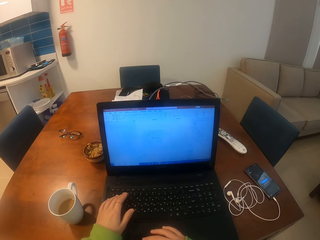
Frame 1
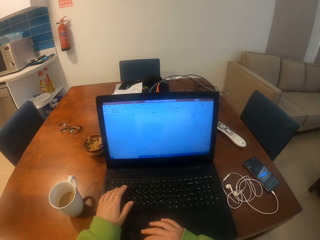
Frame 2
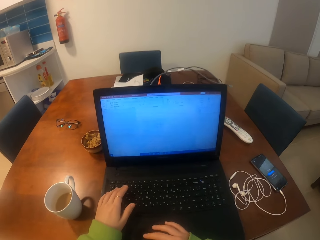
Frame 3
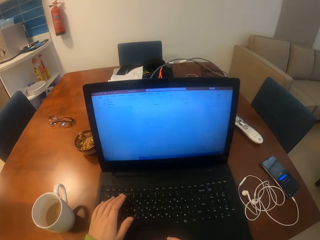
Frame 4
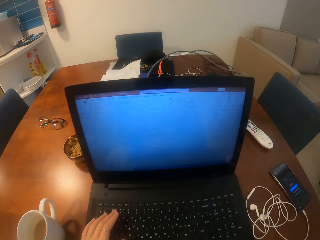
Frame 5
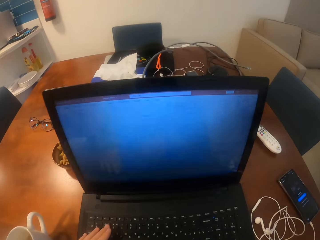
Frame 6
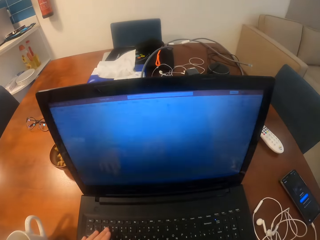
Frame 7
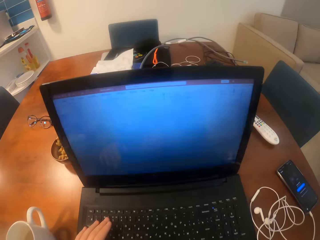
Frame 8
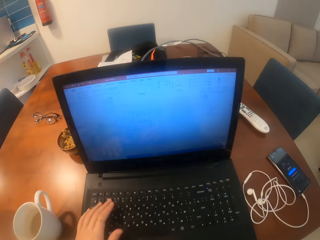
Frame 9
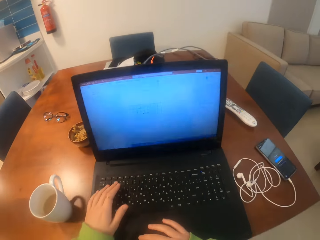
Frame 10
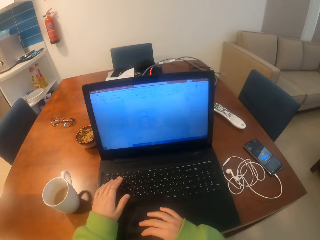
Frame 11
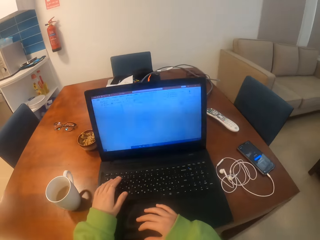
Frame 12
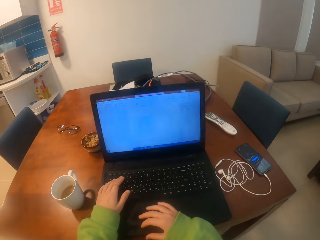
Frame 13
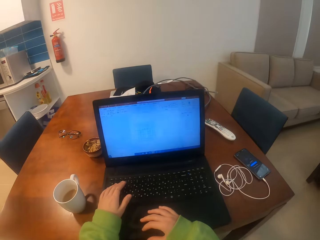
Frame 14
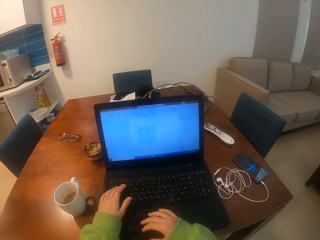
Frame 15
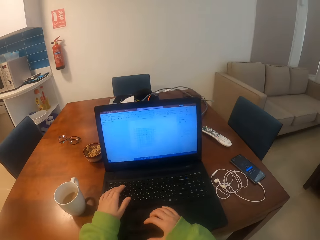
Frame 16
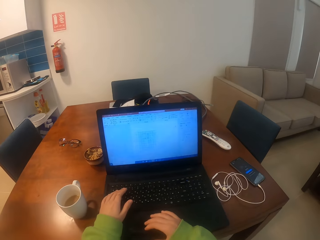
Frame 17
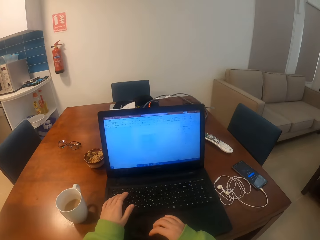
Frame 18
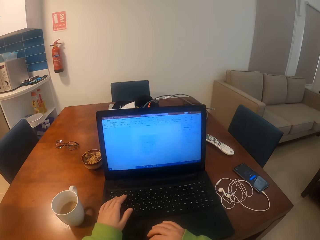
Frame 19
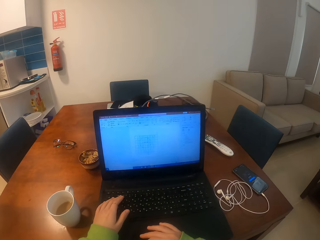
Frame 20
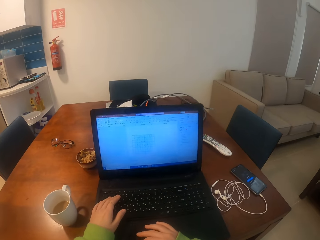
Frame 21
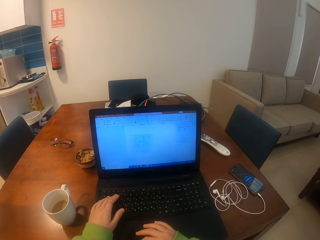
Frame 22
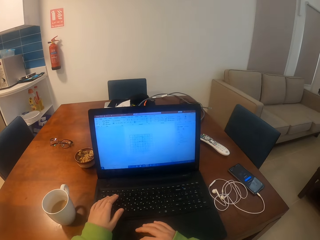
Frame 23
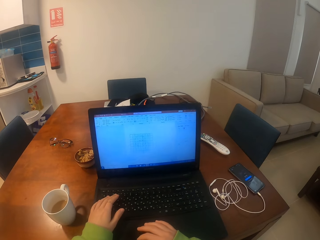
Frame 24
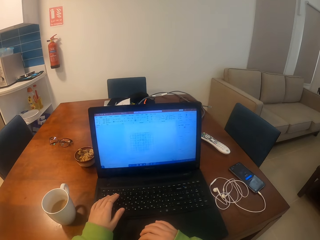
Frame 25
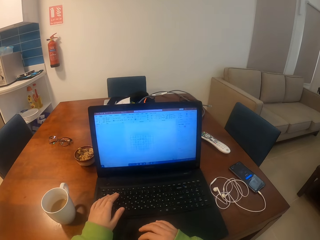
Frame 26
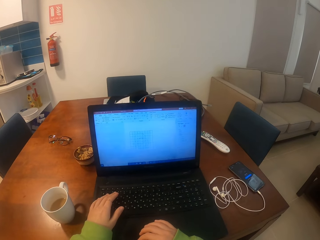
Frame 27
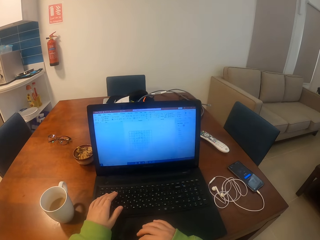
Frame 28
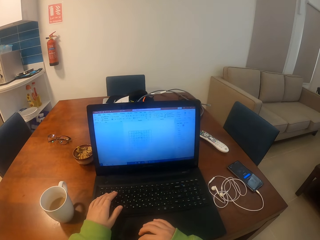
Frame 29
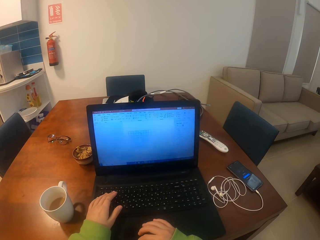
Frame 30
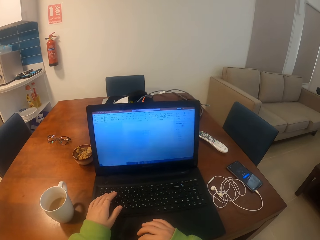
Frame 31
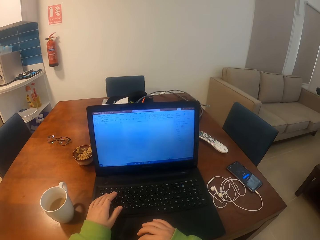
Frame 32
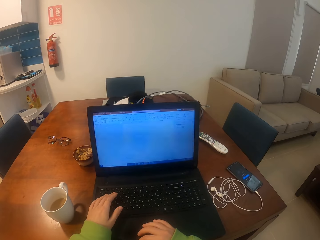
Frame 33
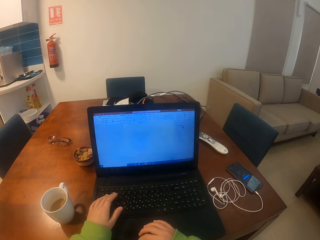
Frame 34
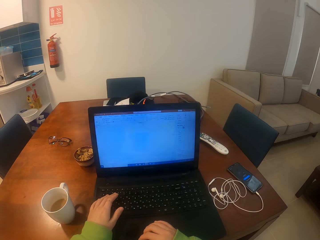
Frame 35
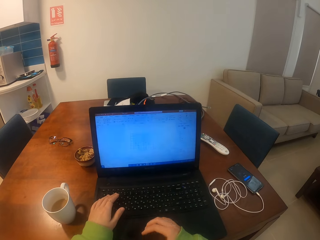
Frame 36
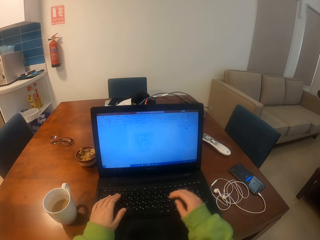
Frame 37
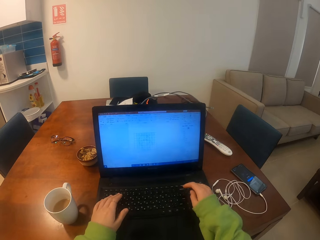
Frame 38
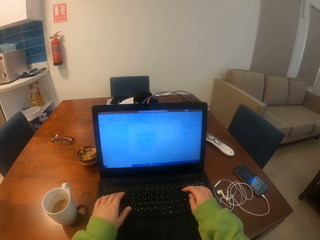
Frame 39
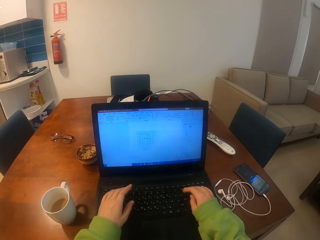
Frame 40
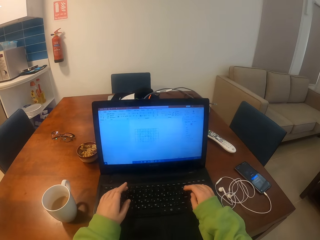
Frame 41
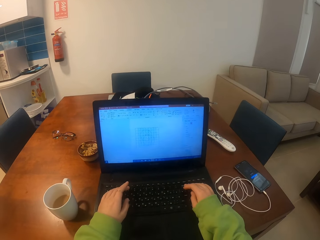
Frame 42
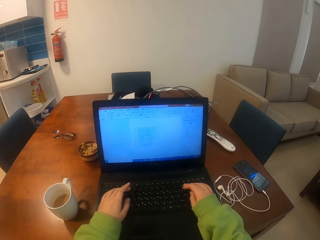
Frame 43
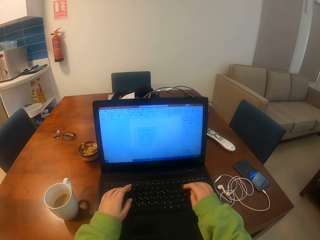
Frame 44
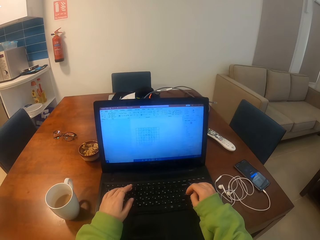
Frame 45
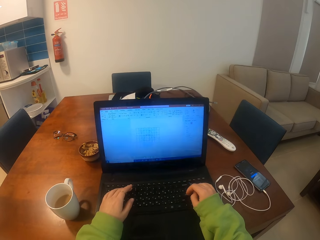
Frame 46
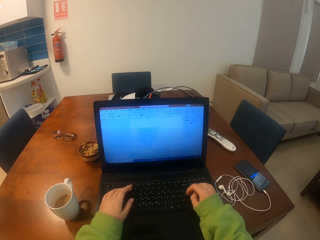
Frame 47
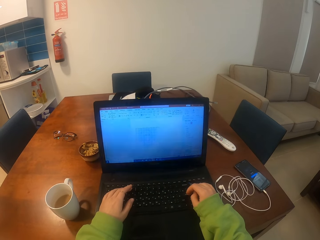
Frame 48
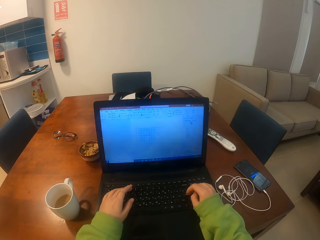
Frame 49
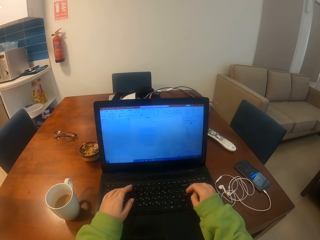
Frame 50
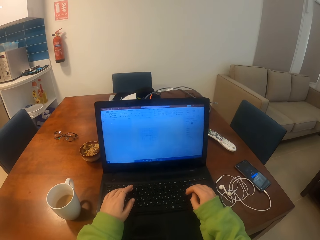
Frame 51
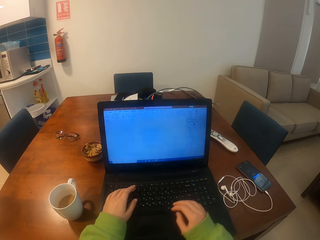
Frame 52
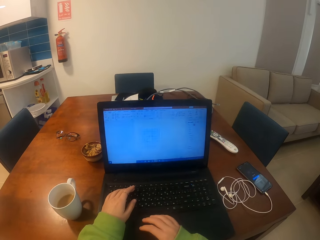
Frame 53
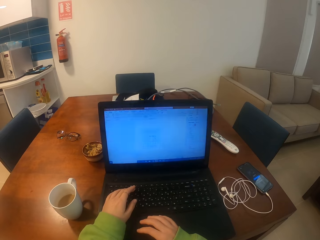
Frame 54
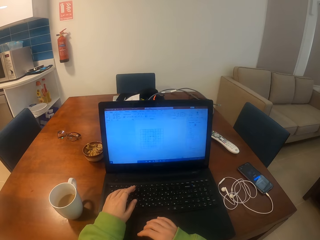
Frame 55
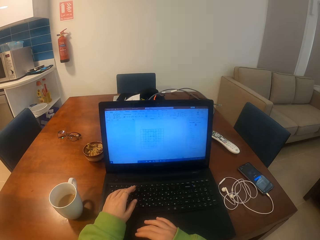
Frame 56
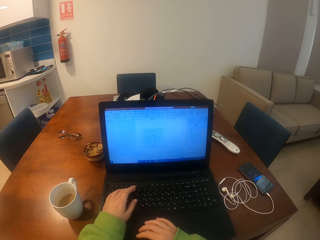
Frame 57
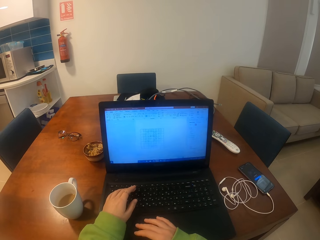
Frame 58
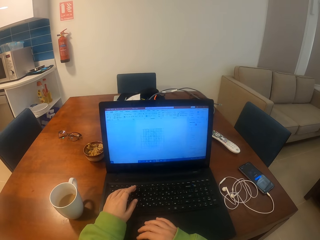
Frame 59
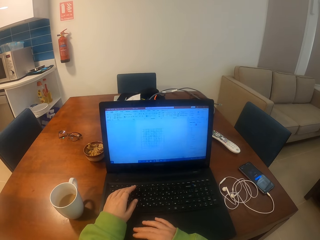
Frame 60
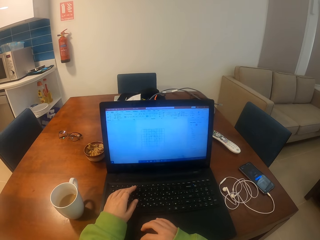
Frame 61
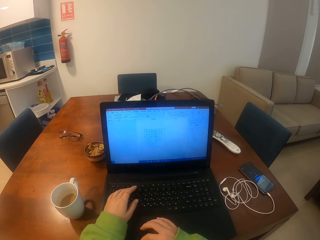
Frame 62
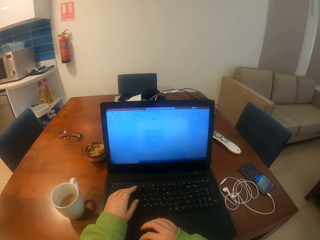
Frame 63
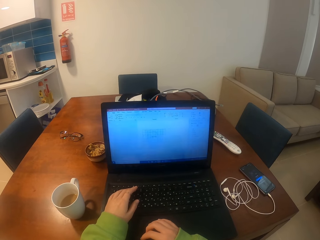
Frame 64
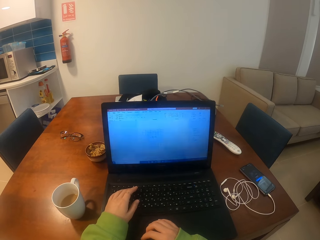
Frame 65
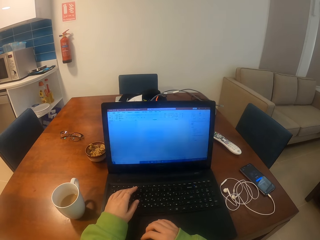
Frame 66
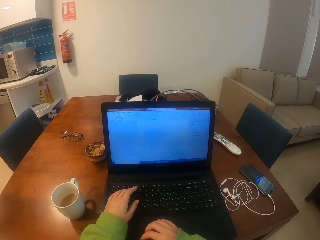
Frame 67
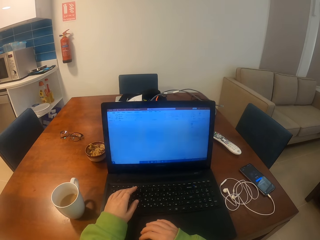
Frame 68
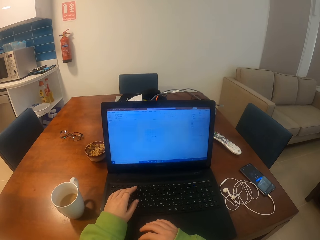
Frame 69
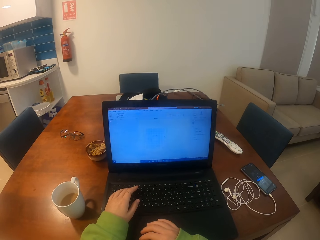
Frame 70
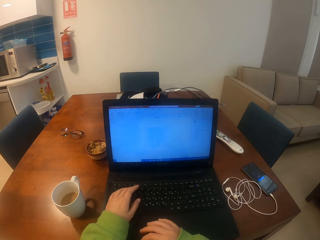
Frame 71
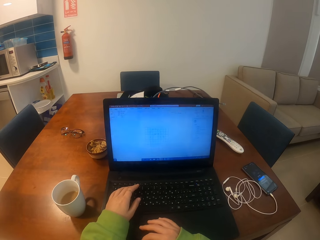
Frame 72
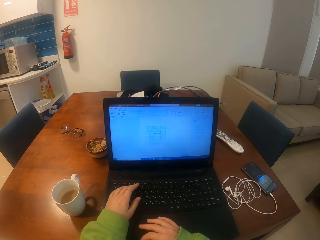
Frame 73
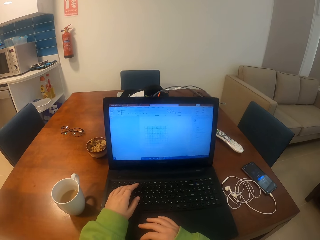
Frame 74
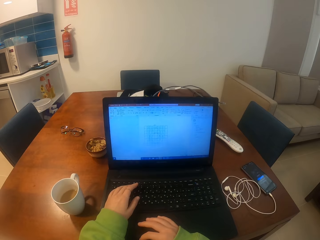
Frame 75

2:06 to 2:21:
The camera wearer looks at a laptop. She operates the laptop with her hands. She moves her hands on the laptop. She operates the laptop with her hands. She moves her hands on the laptop. She operates the laptop with her hands.

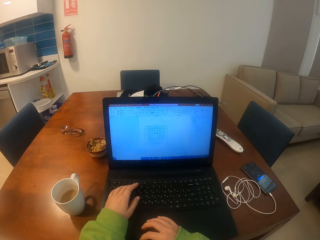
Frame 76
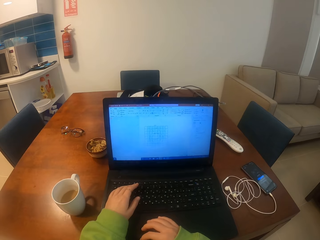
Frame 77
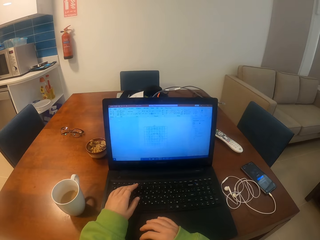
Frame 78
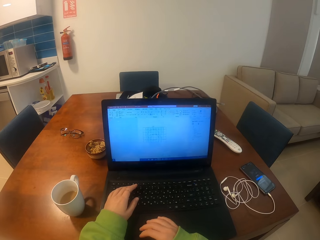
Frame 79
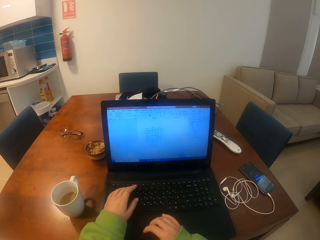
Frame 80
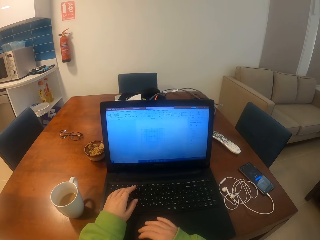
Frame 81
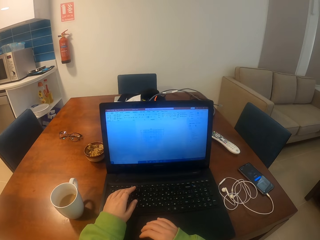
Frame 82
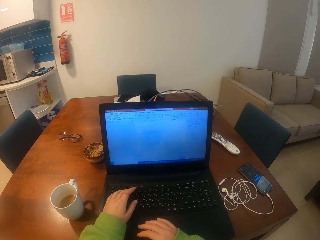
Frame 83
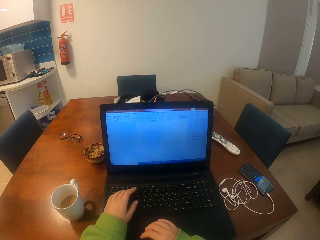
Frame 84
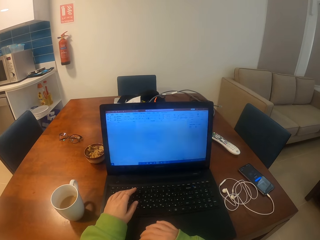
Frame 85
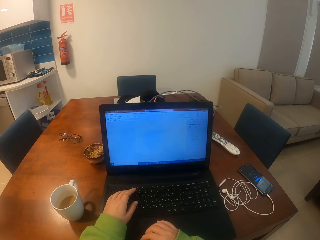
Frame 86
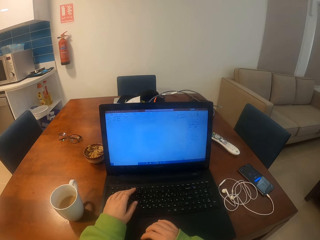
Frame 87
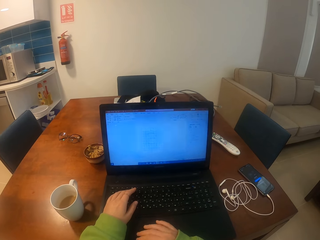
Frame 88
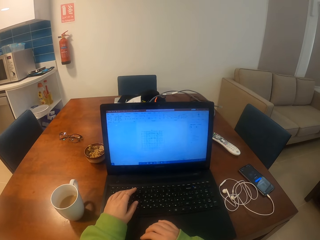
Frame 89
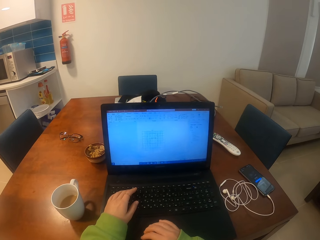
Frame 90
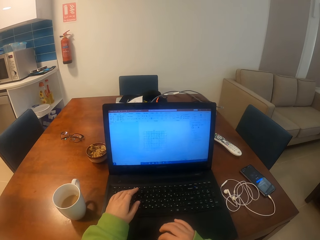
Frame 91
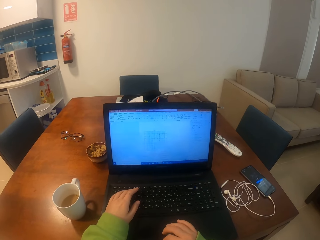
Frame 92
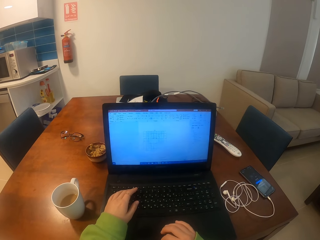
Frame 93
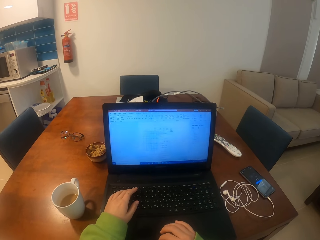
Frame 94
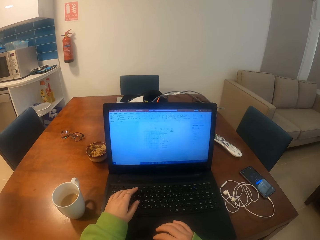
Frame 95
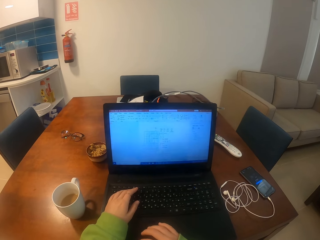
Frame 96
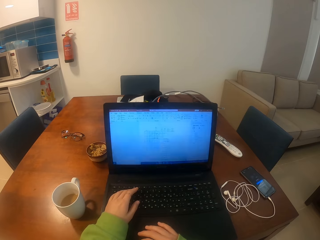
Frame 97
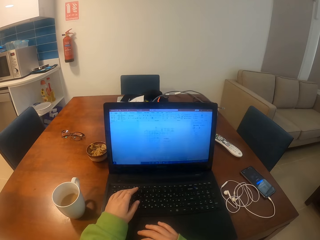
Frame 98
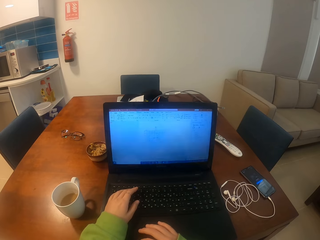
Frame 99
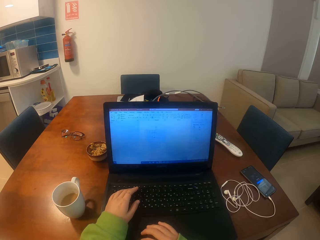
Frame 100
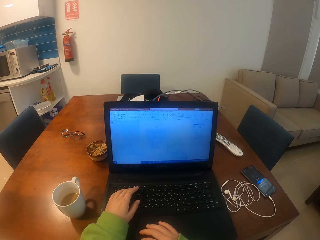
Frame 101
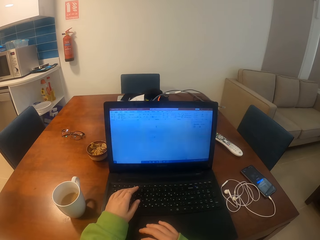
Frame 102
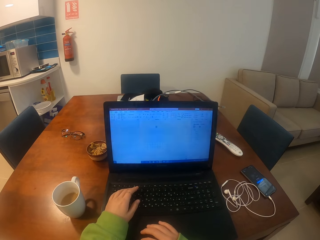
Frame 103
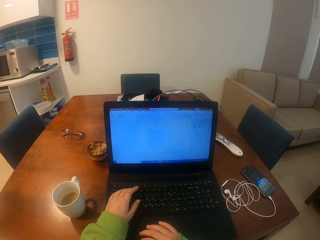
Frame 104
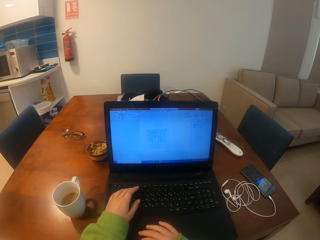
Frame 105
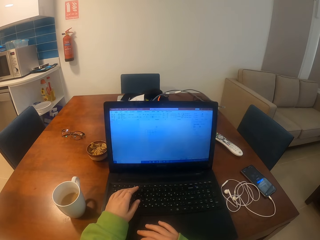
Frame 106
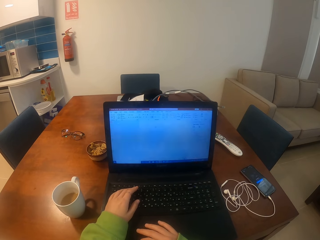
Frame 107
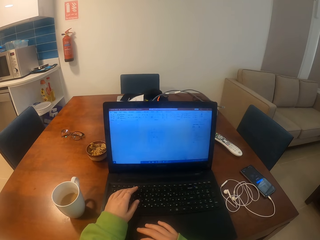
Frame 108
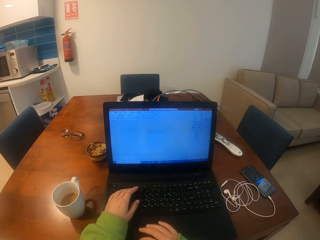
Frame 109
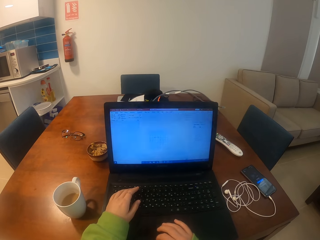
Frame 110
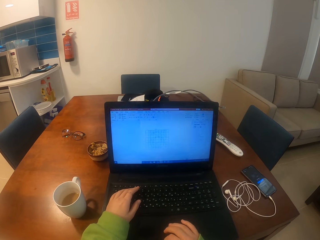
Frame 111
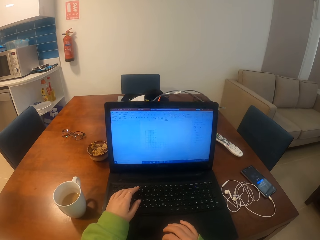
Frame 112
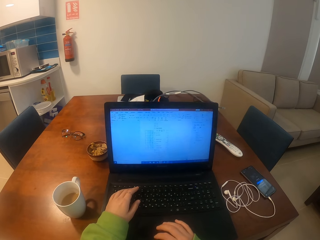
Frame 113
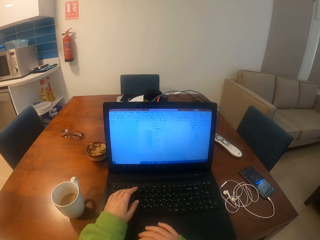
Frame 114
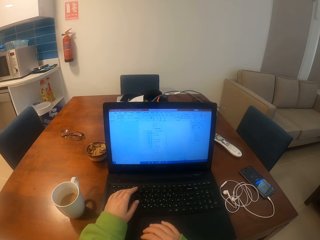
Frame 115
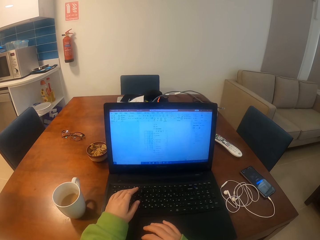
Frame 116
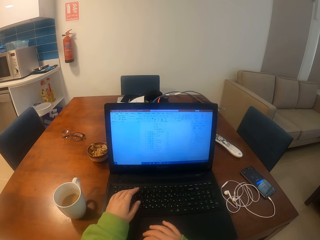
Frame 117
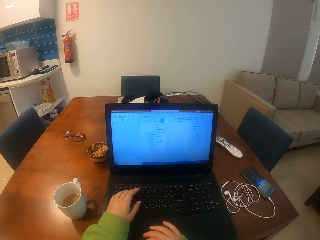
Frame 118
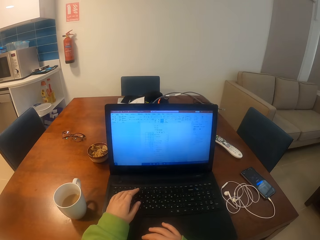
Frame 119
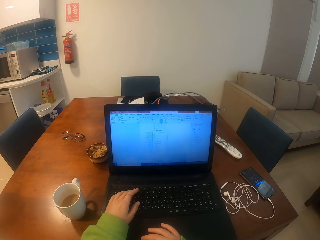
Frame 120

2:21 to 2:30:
The camera wearer moves her hands on a laptop.
